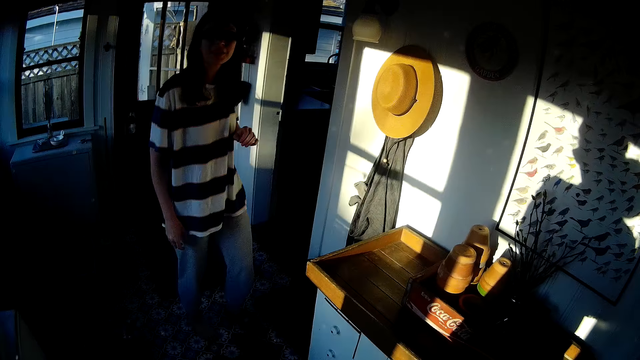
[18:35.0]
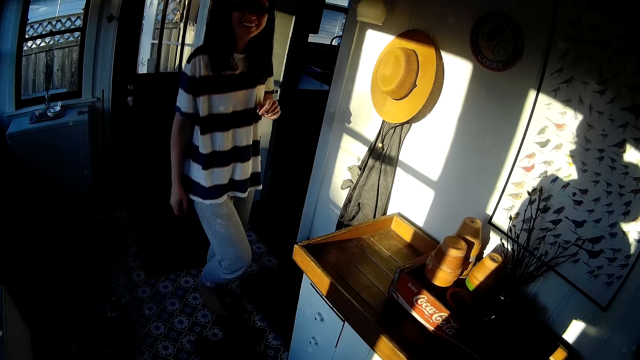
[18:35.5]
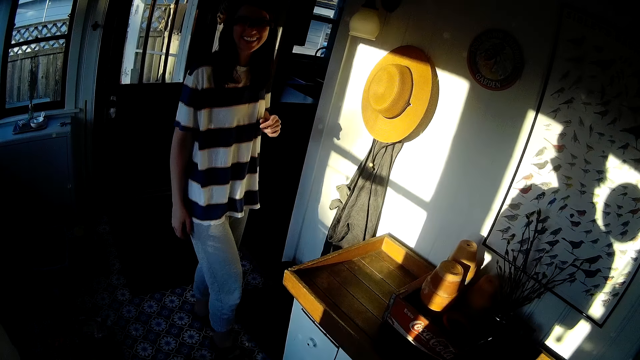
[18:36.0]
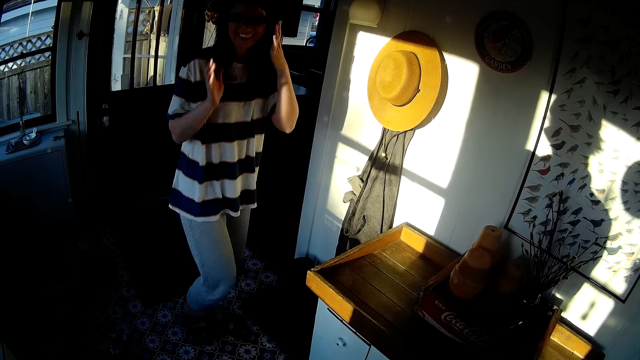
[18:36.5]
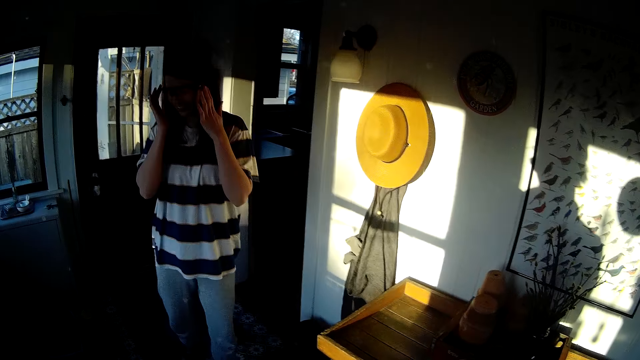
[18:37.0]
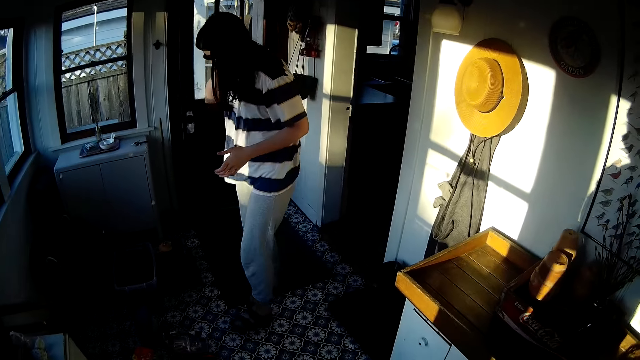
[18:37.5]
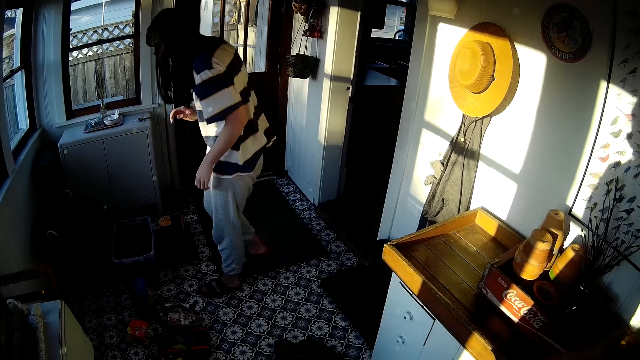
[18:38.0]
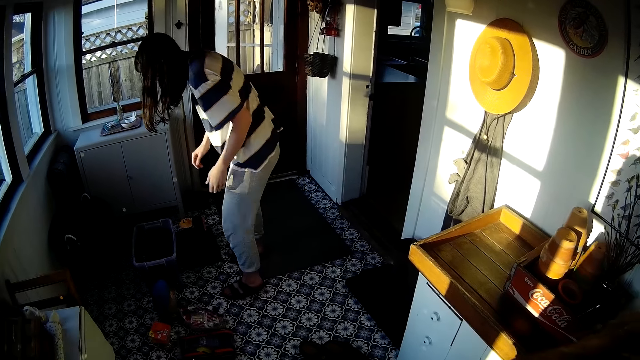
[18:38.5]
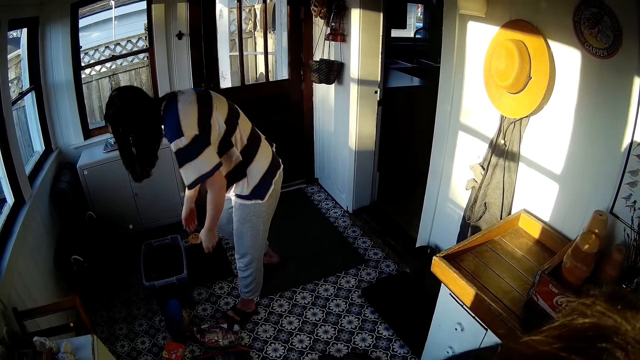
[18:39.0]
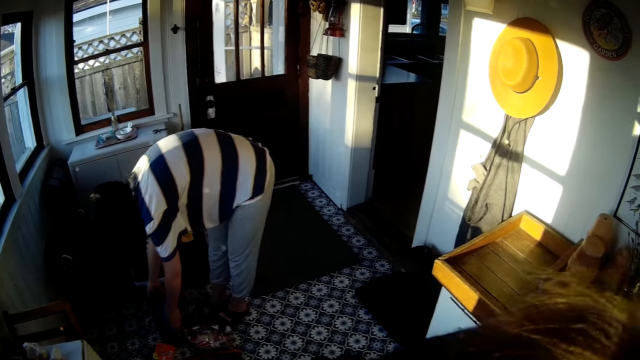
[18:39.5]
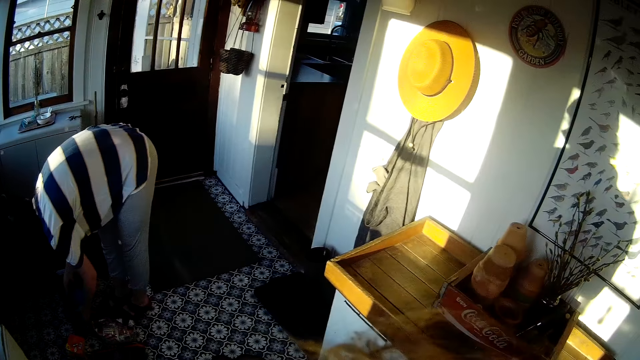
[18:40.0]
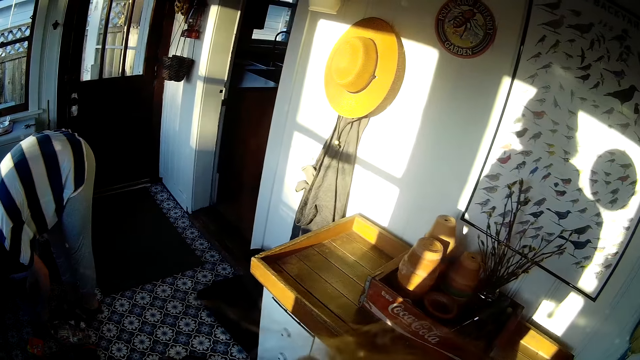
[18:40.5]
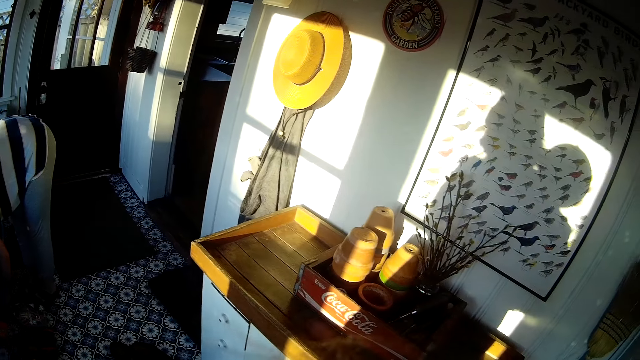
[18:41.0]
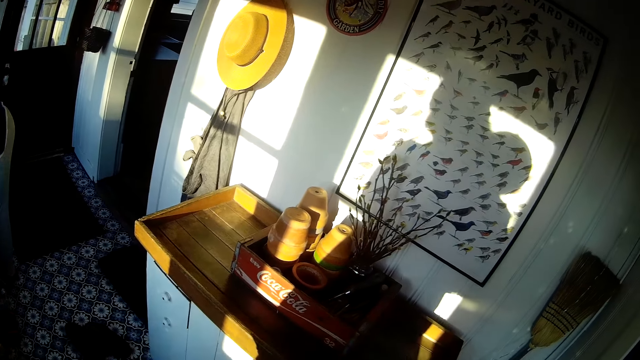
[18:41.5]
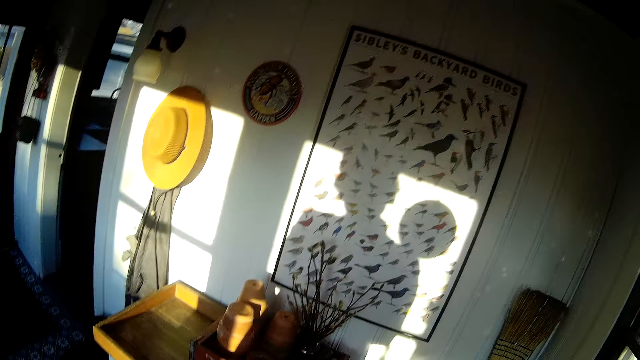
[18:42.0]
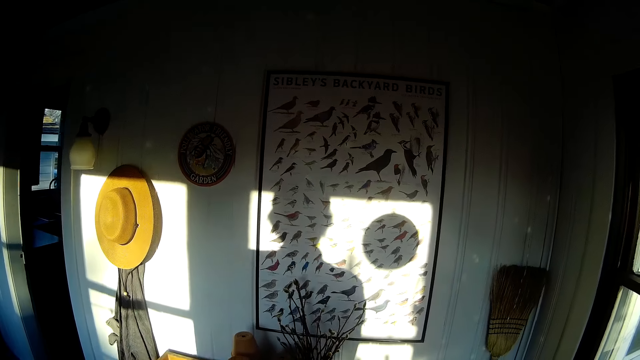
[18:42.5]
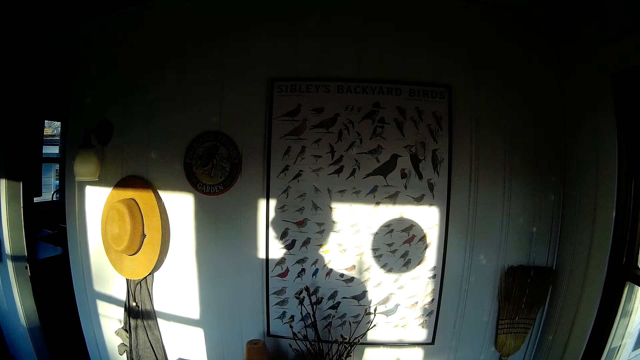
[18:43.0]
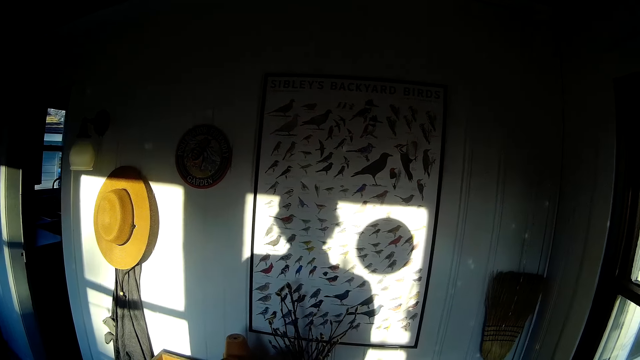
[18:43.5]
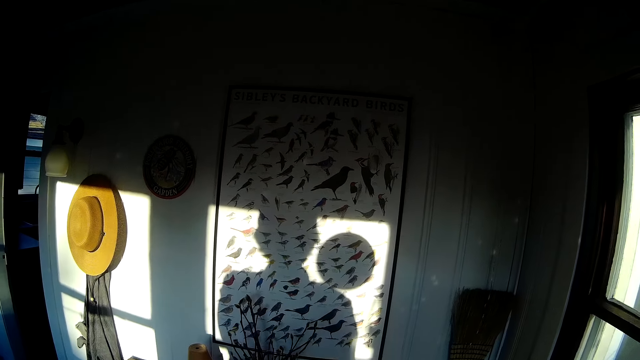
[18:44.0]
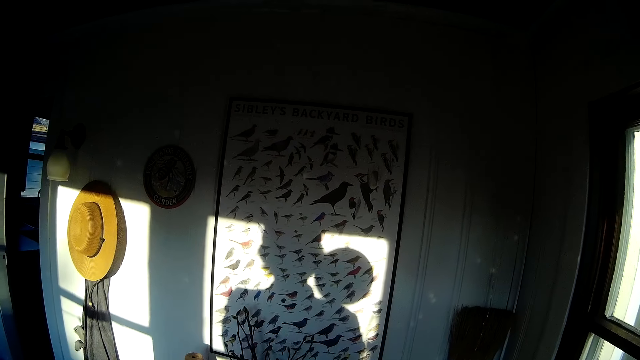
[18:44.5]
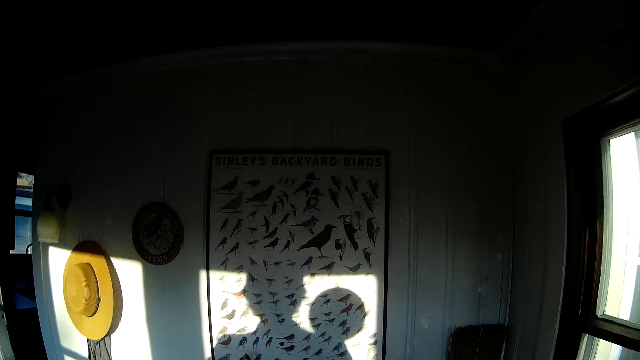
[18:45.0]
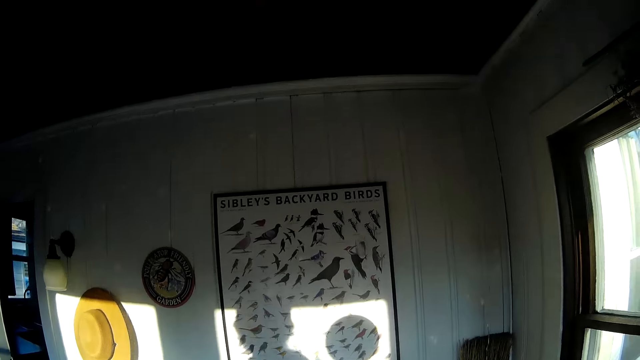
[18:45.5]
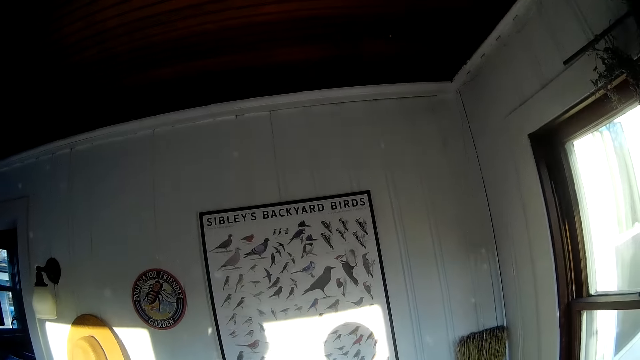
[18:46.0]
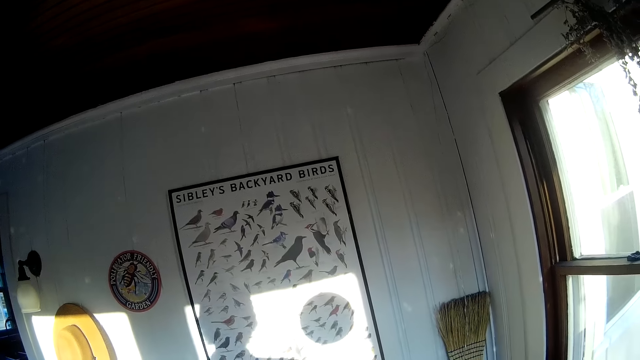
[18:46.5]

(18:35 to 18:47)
The woman converses with the camera wearer. The camera wearer talks to the woman. The woman puts on her right slipper and adjusts her eyeglasses with her hands. The camera wearer looks around. The woman grabs a bird feeder on the floor with her hands.

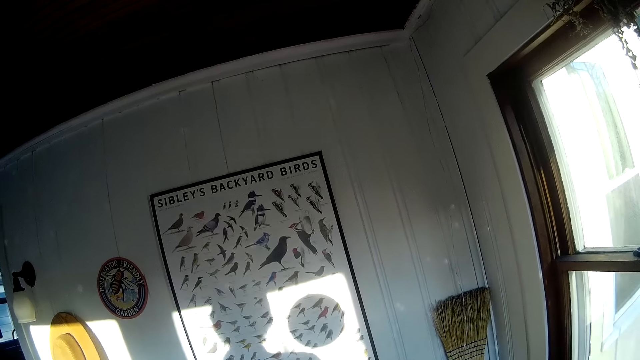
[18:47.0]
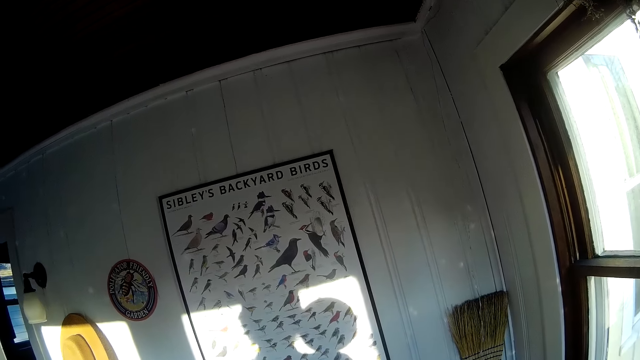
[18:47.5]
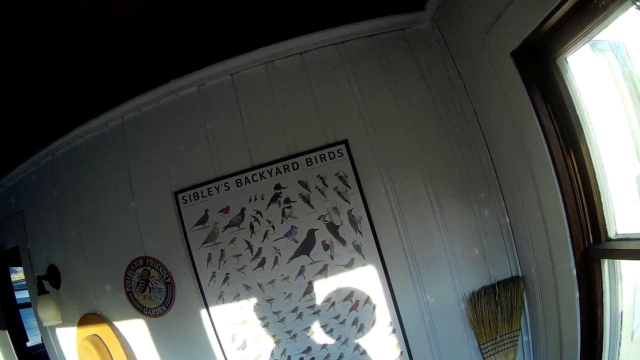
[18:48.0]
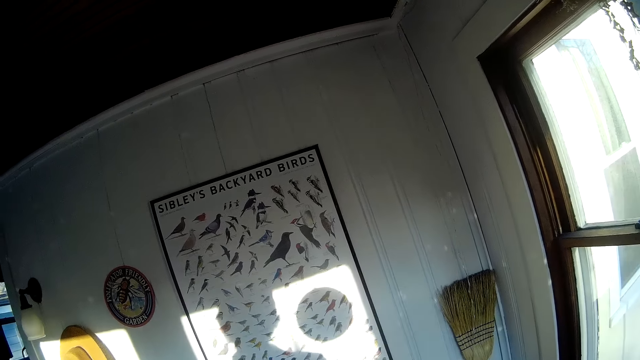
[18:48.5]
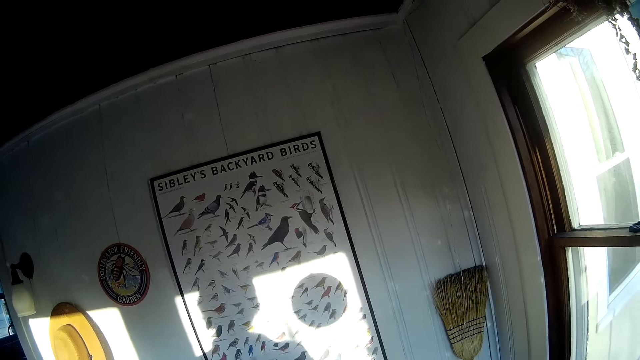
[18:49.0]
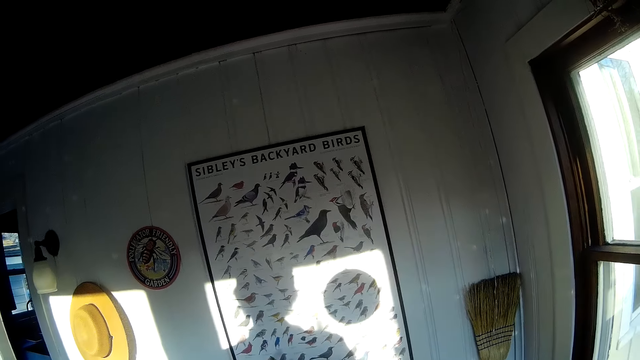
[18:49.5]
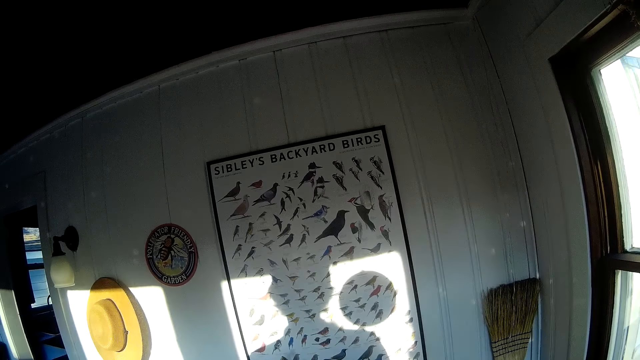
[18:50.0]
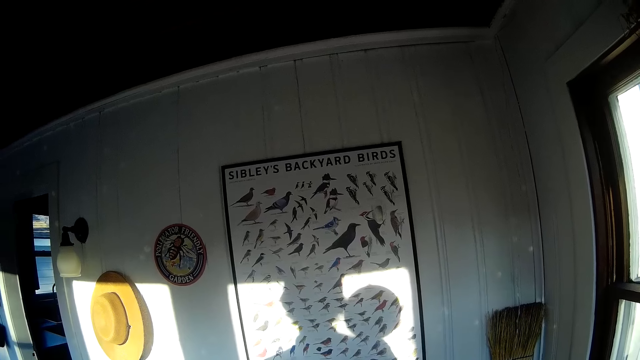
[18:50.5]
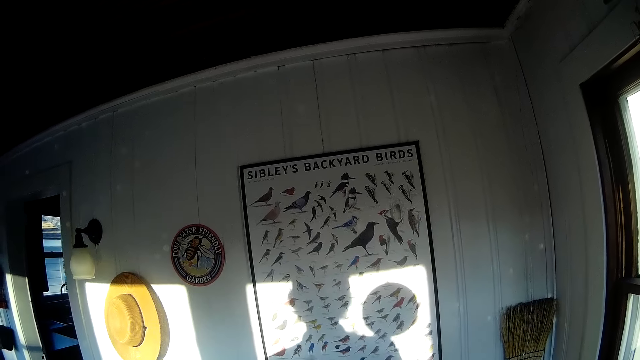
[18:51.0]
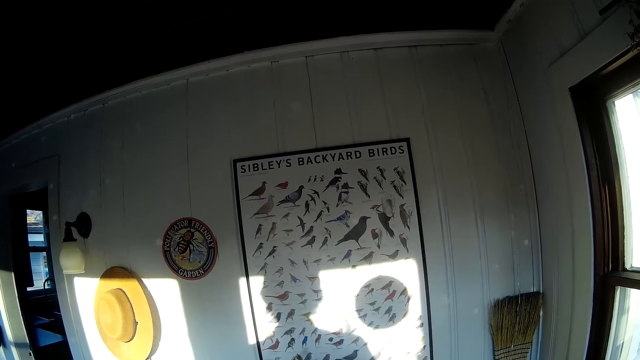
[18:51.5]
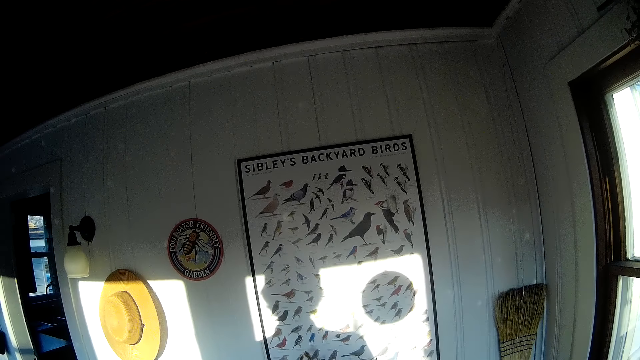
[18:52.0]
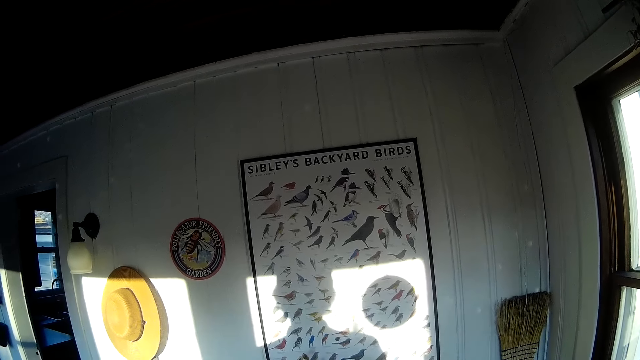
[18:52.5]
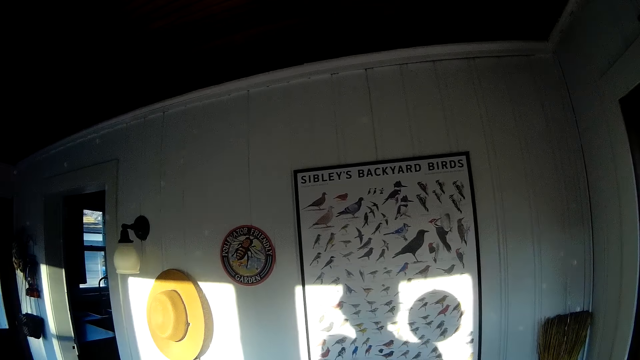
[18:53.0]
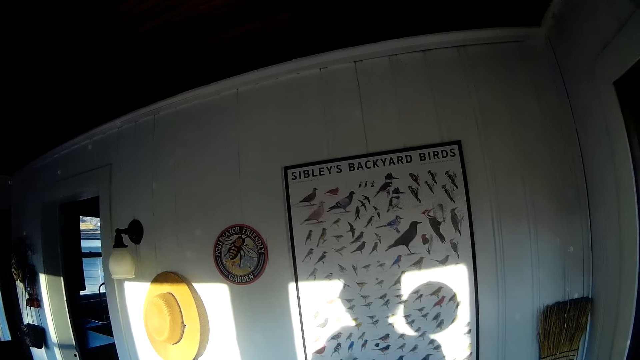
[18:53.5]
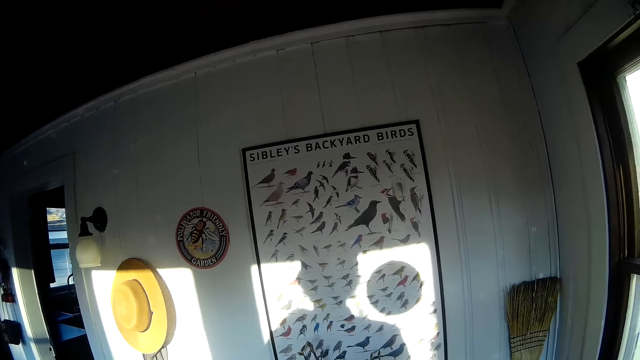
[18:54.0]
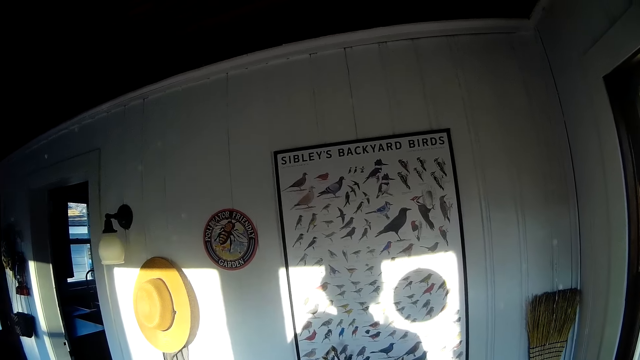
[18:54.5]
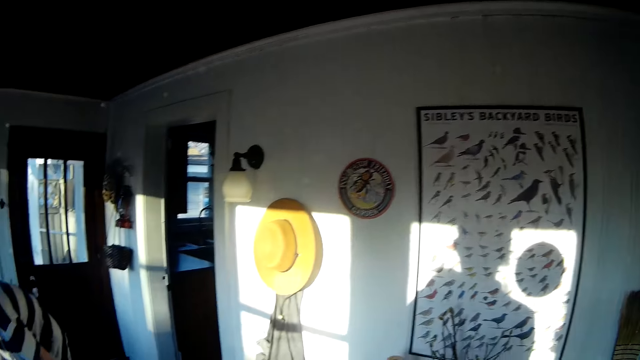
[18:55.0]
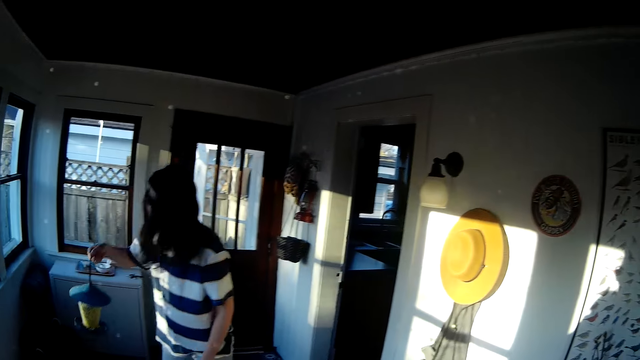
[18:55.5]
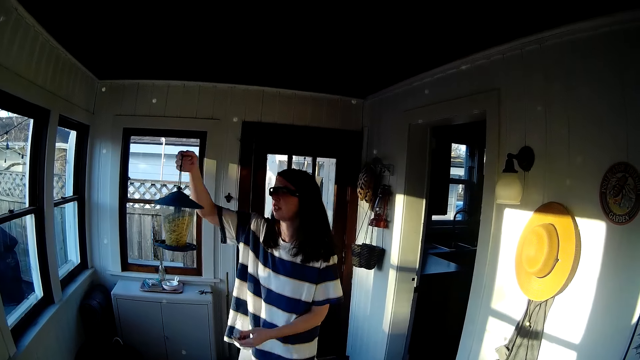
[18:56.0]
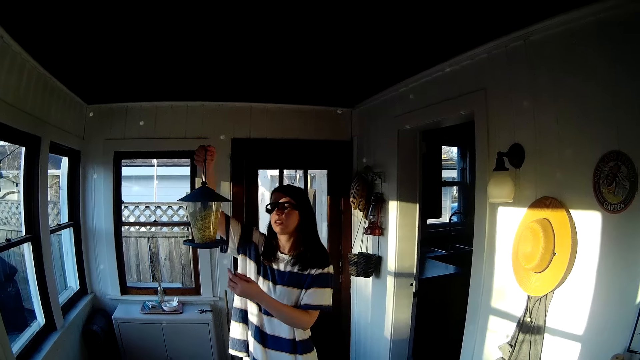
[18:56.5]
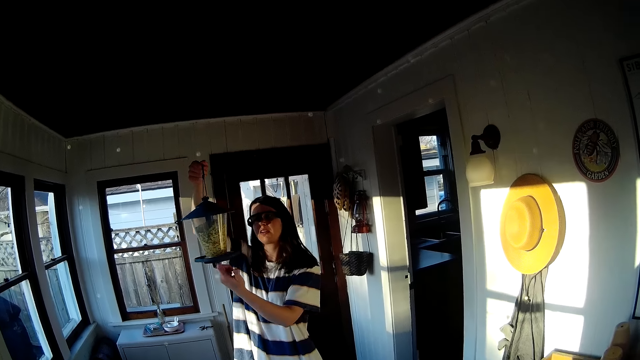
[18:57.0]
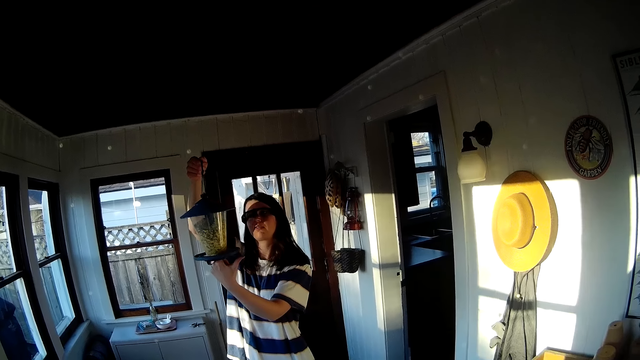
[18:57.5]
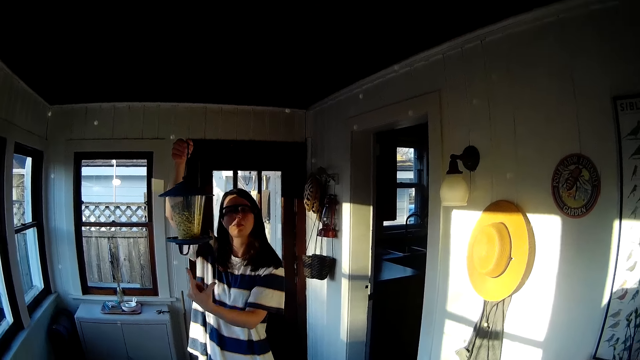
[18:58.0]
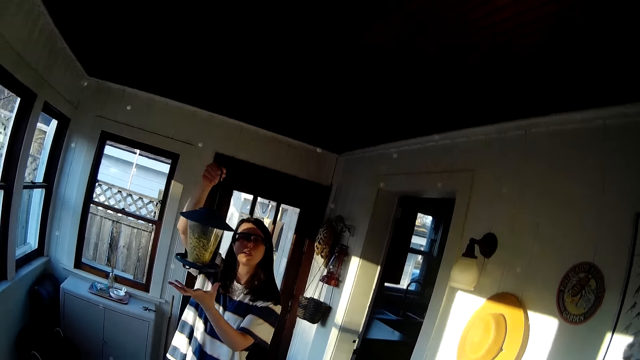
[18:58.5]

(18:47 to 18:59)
The woman holds up the bird feeder with her right hand. The camera wearer talks to the woman. The woman inserts her left finger into the hole under the bird feeder.
